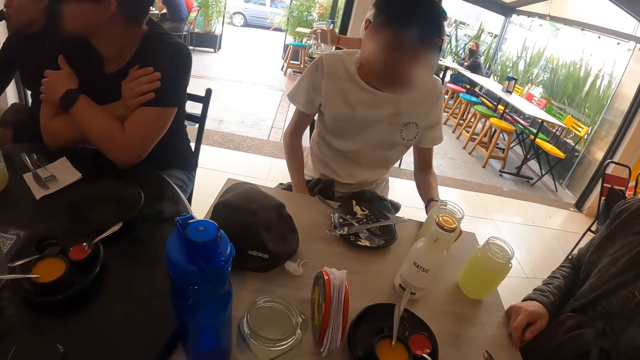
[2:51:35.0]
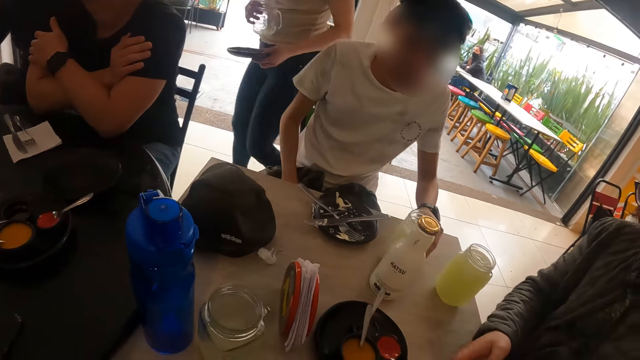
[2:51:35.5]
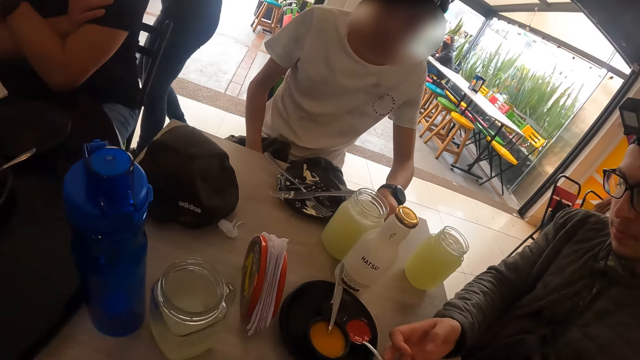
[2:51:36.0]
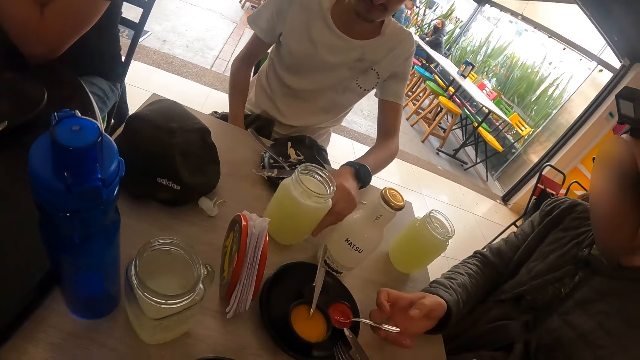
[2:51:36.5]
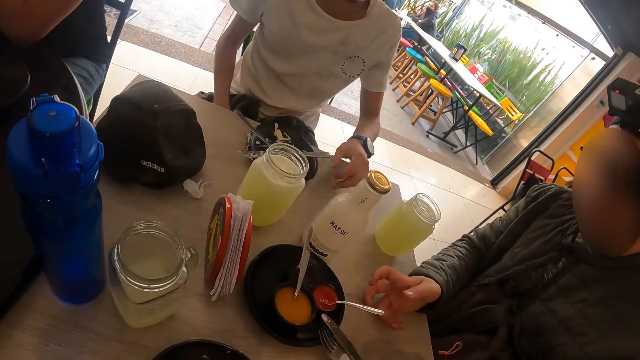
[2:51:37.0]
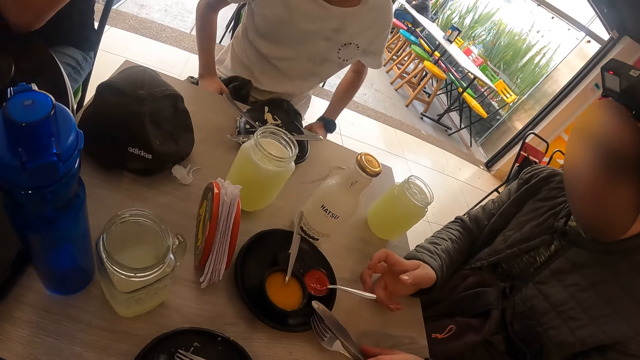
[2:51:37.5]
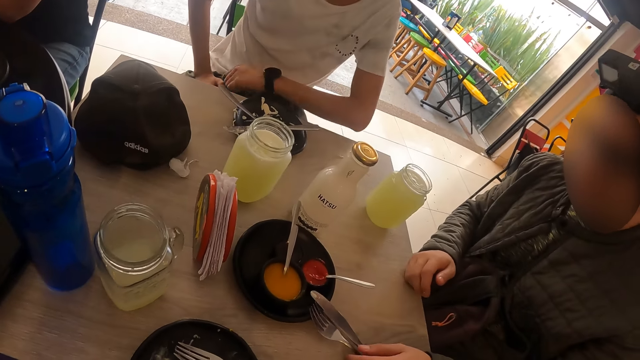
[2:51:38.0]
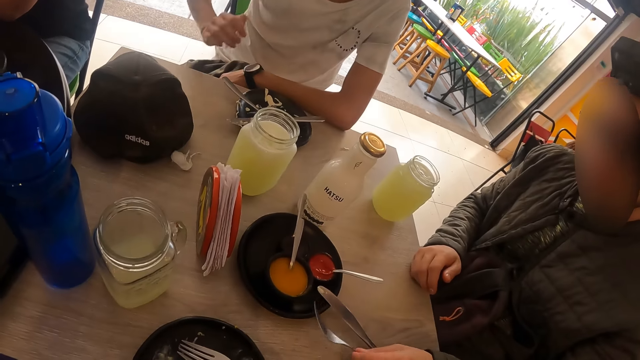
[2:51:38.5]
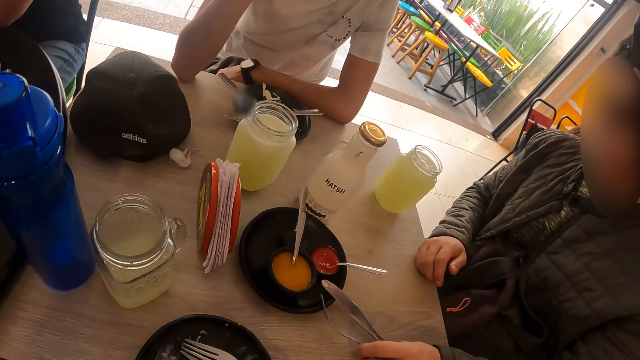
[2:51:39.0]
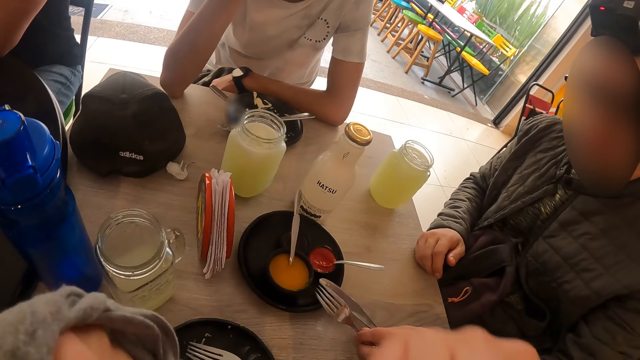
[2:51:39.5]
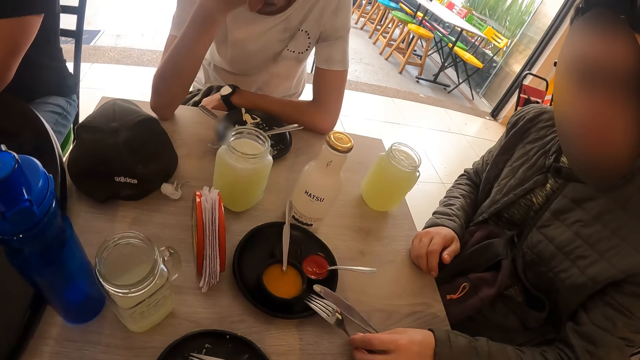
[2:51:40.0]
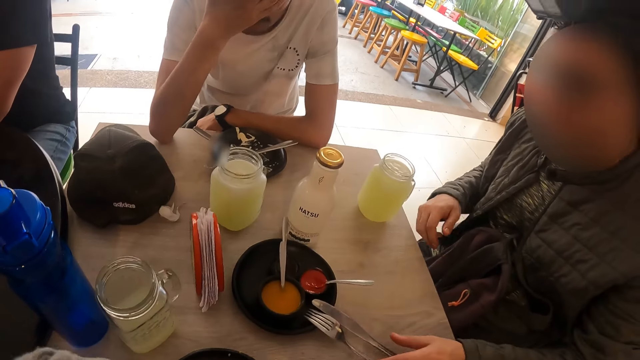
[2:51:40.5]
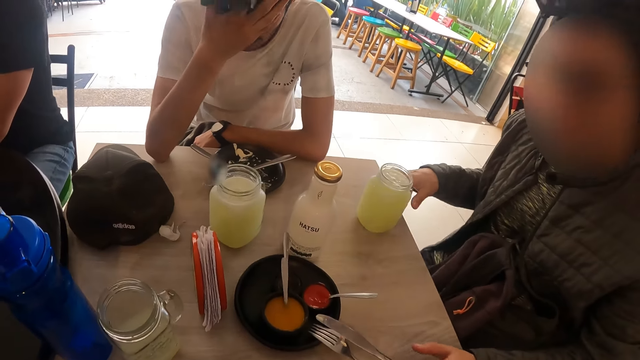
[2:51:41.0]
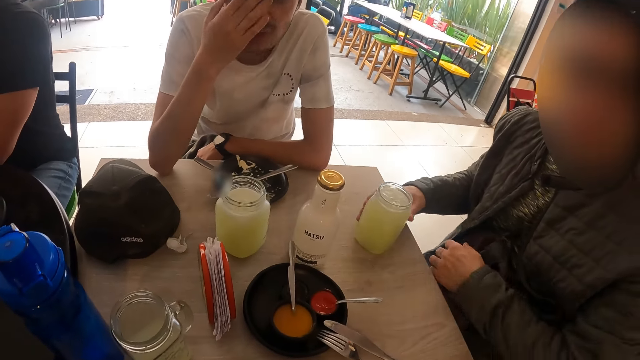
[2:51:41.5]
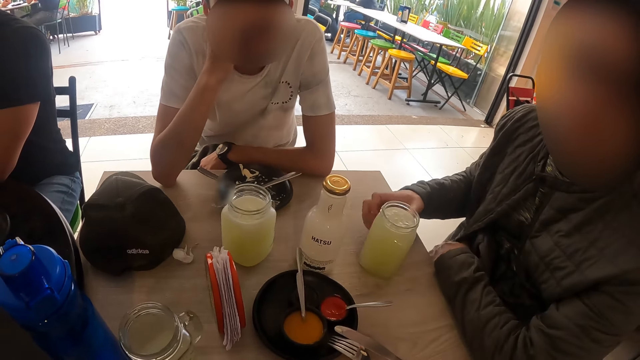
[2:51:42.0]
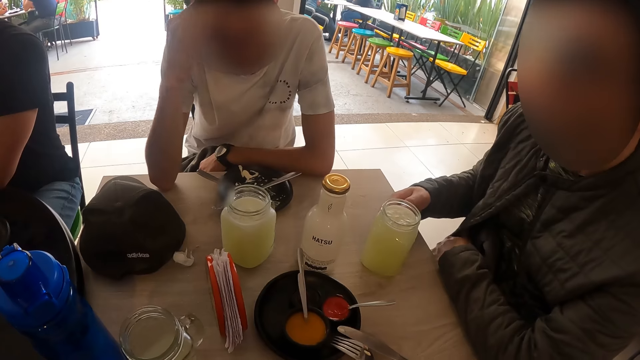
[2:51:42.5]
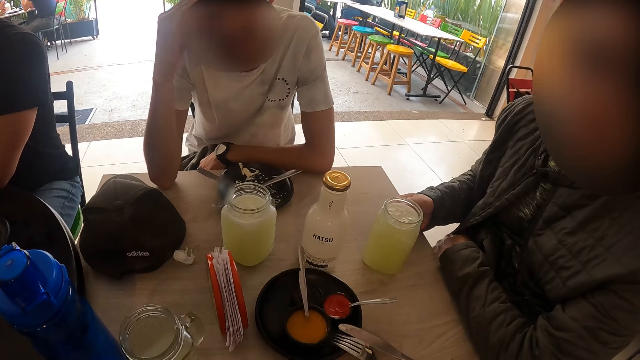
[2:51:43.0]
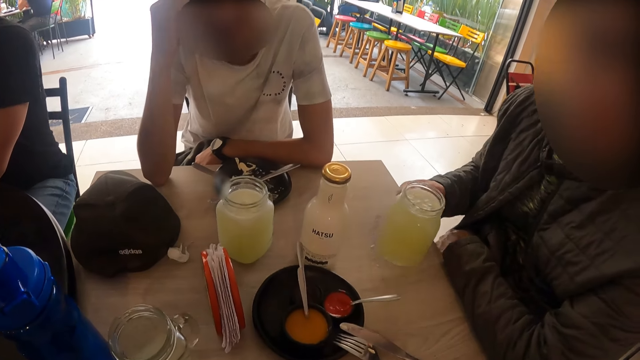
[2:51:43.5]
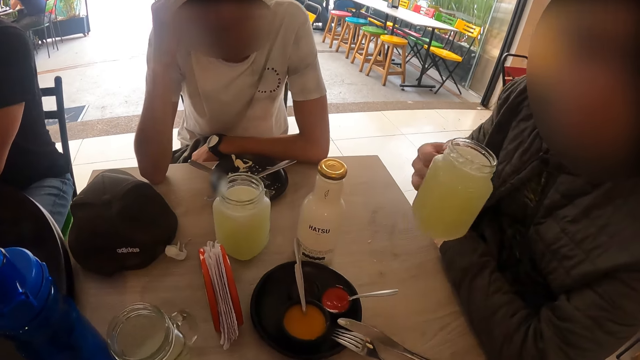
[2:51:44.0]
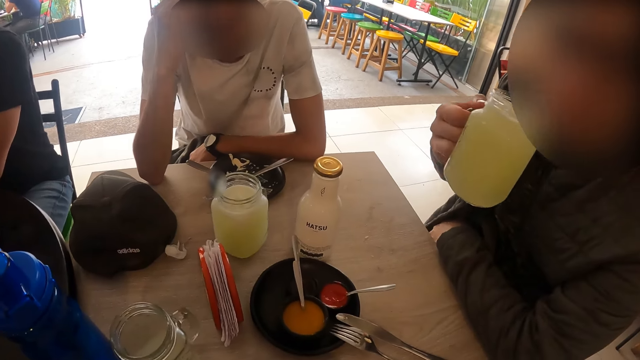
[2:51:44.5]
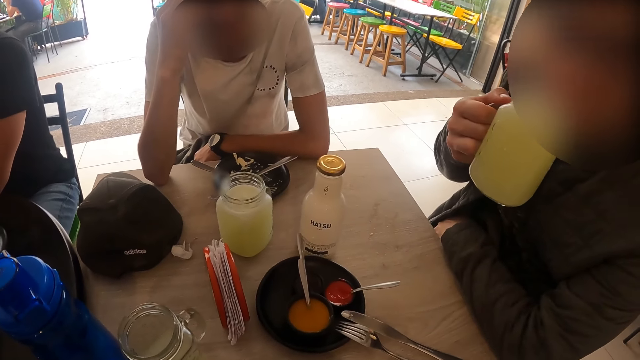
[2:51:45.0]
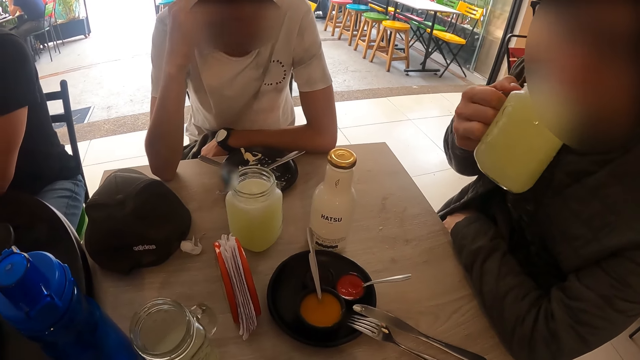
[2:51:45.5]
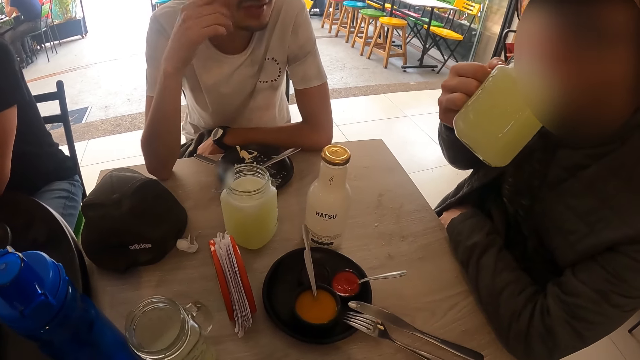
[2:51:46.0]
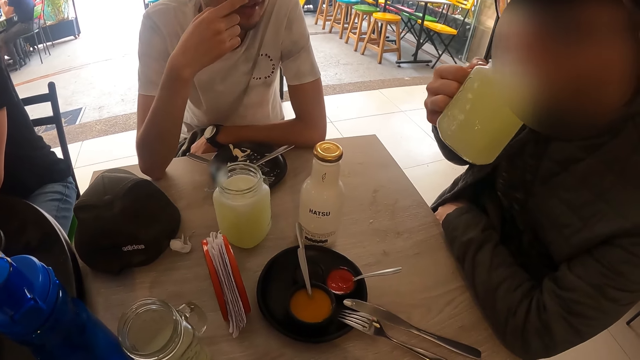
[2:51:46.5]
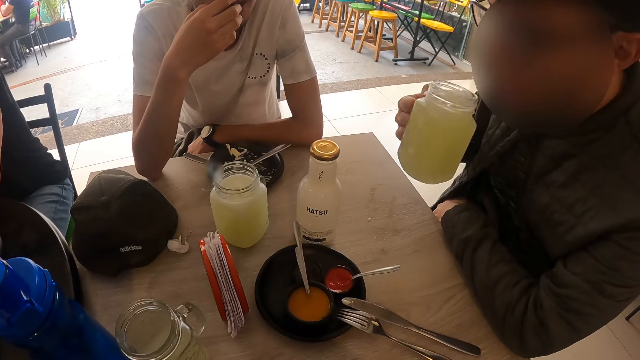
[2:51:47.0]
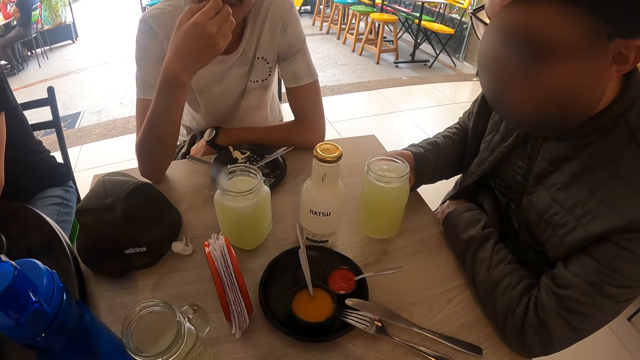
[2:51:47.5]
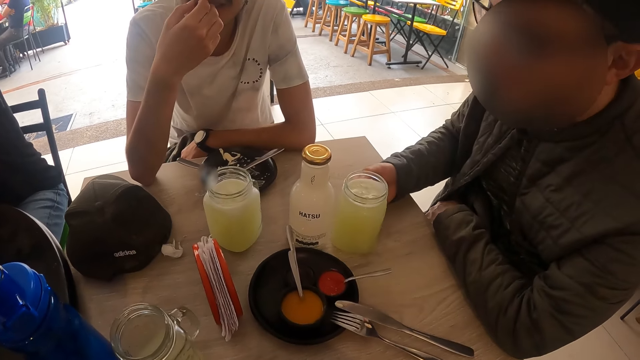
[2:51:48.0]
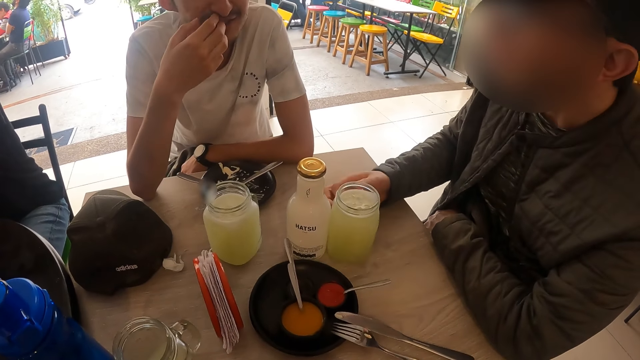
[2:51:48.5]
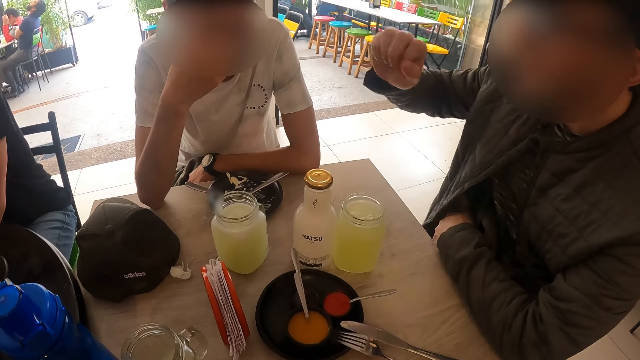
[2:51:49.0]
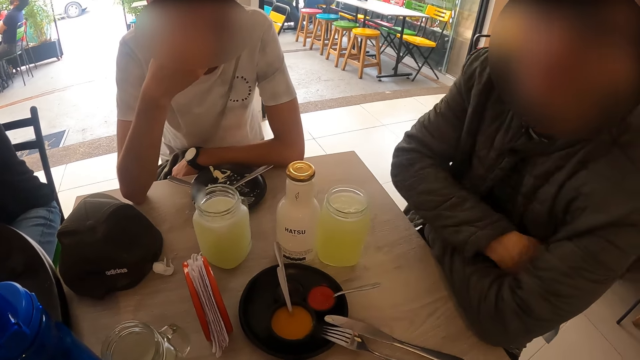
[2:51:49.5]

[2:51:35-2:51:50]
A man moves the cup of juice on the table with his left hand. The man pushes a bottle aside with the cup of juice in his left hand. Another man moves a spoon in a sauce on the table with his right hand. The other man drops the knife and the fork in his left hand on the plate on the table. The other man holds the fork. The camera wearer moves their hands. The other man adjusts the fork on the plate on the table with his left hand. The other man moves the glass of juice on the table with his right hand. The other man picks up the glass of juice from the table with his right hand and drinks from the glass of juice in his right hand. The camera wearer looks around. The other man drops the glass of juice in his right hand on the table.

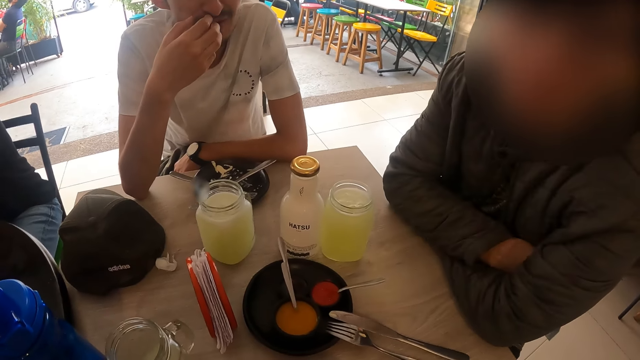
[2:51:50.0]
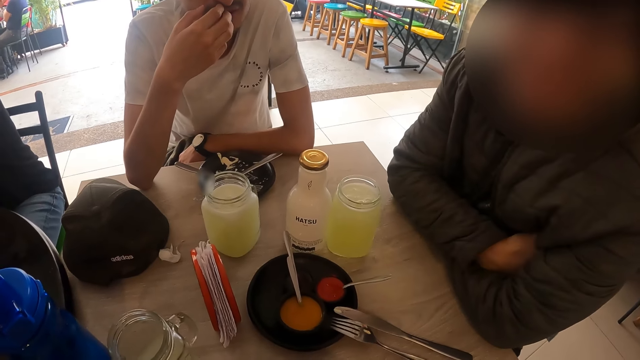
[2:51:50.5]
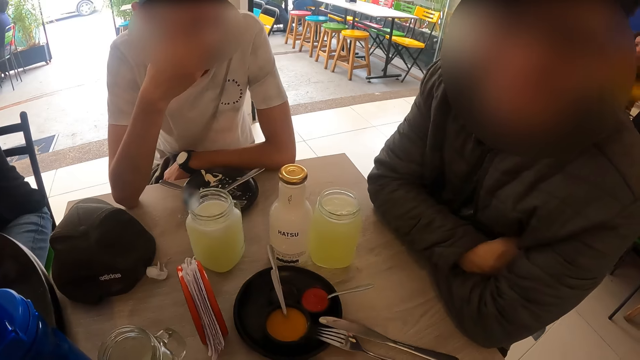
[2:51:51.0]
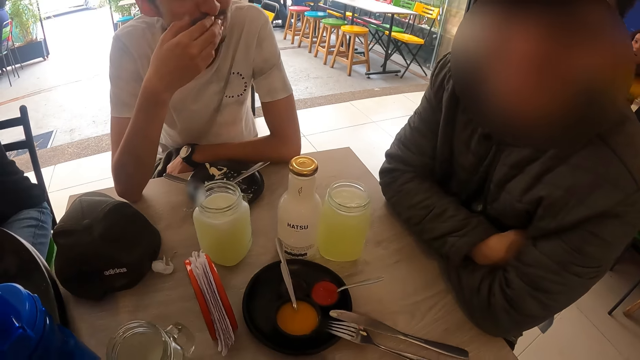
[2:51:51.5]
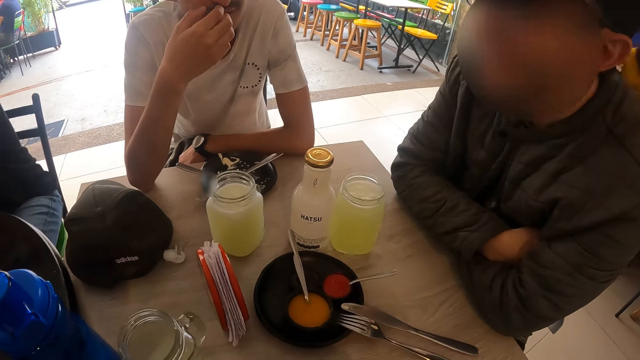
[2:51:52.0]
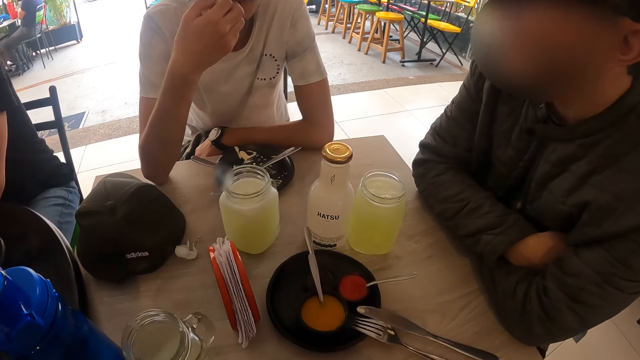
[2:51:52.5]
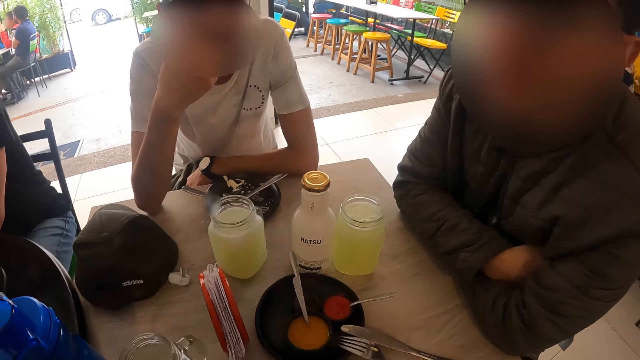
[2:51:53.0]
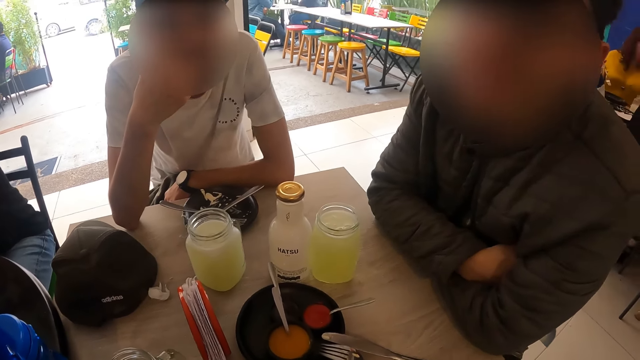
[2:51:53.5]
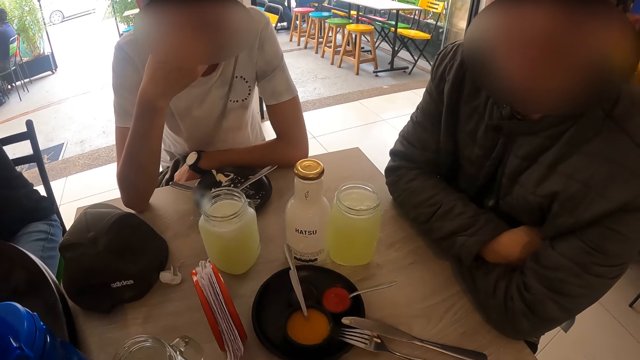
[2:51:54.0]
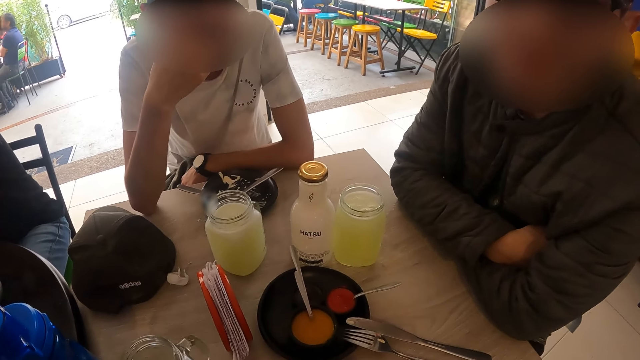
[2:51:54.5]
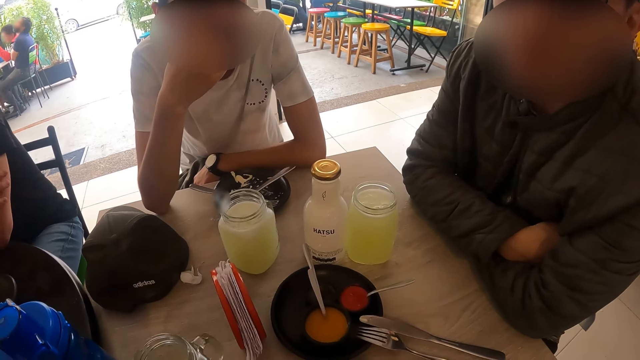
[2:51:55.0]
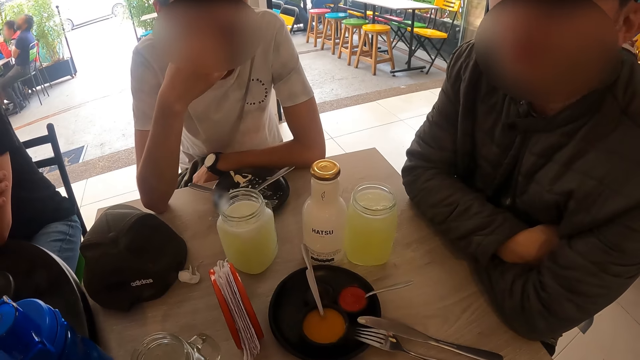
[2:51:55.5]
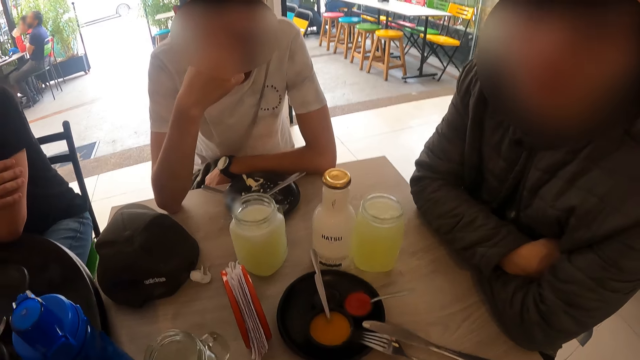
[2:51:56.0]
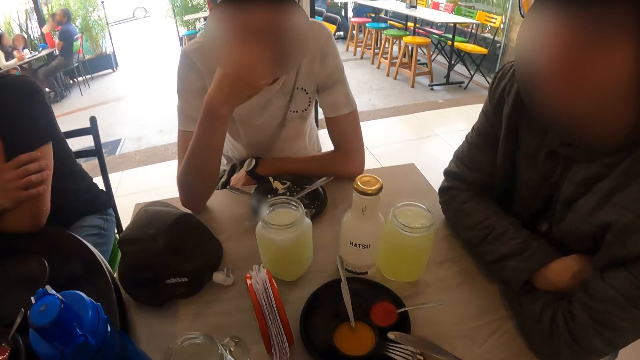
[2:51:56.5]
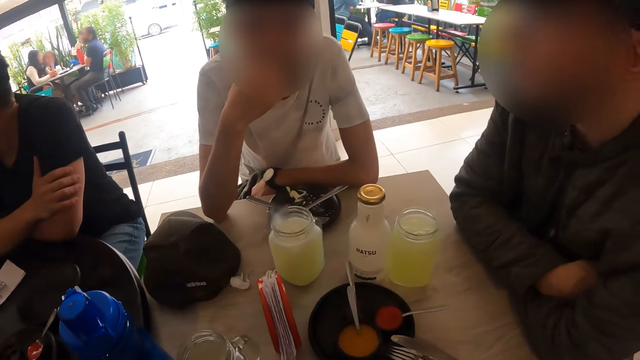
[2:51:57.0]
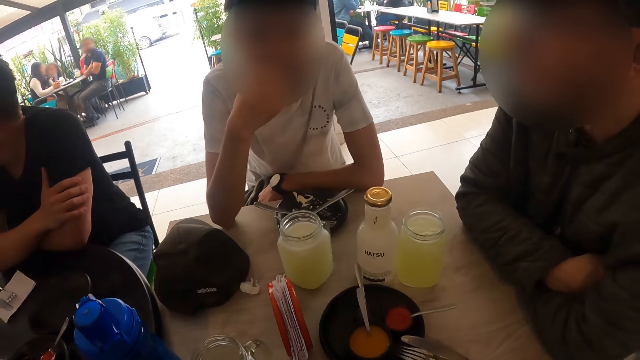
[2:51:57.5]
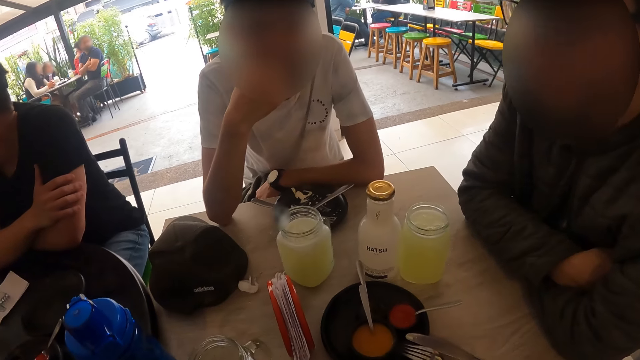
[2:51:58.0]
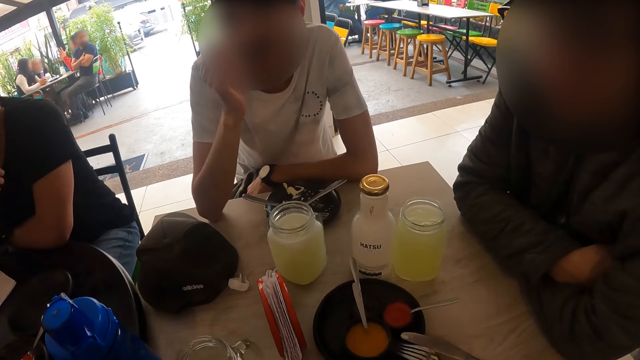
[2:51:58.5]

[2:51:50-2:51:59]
The camera wearer interacts with a man and another man. They look around.
